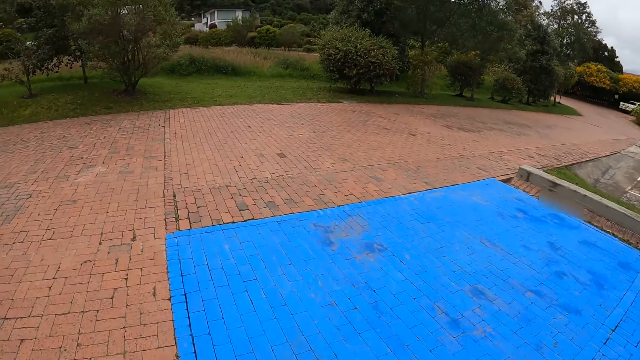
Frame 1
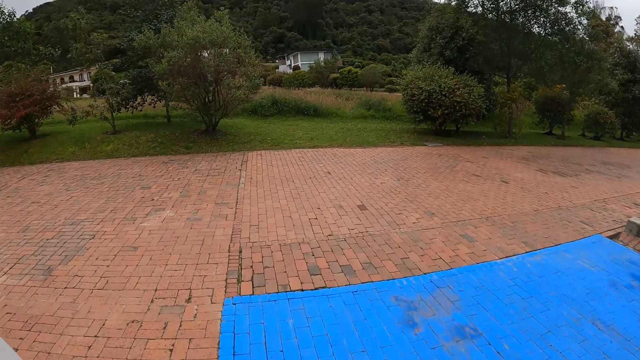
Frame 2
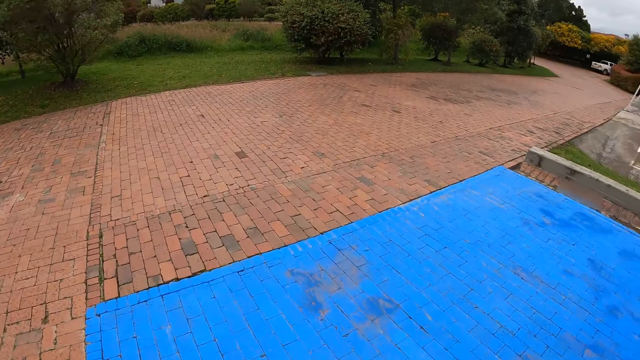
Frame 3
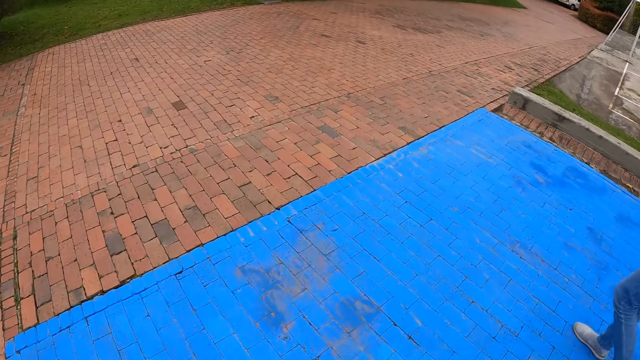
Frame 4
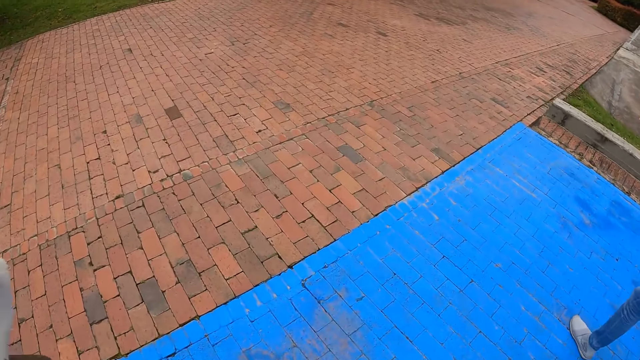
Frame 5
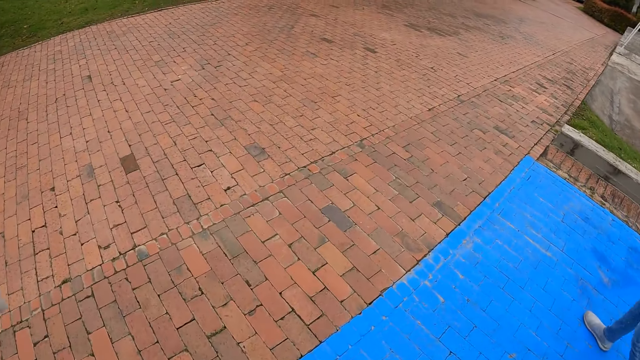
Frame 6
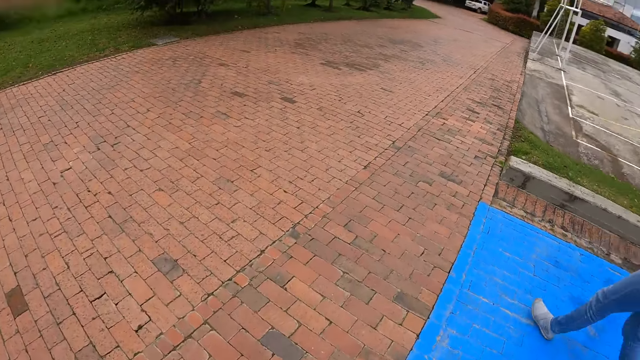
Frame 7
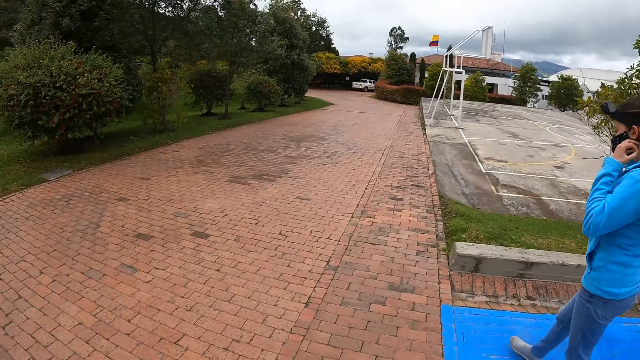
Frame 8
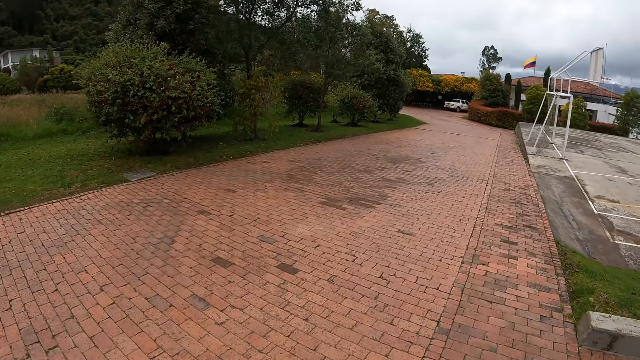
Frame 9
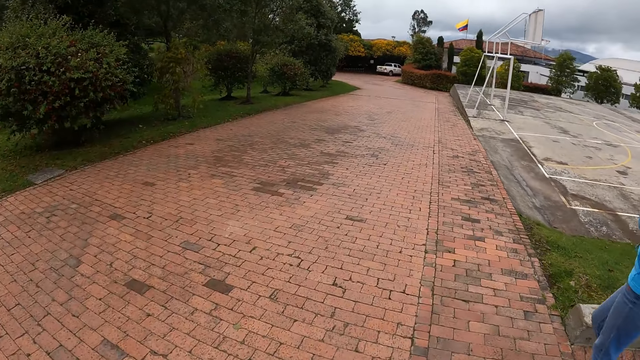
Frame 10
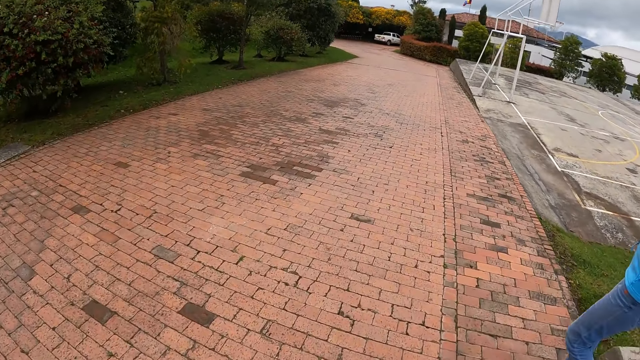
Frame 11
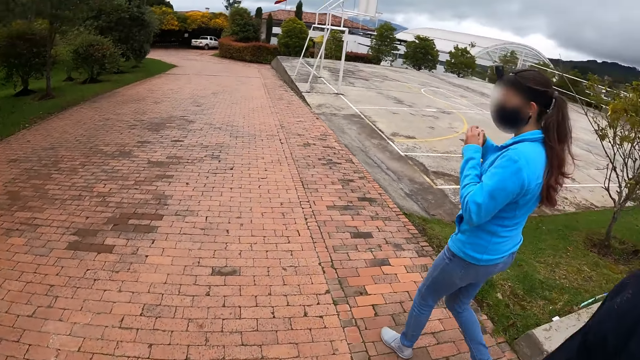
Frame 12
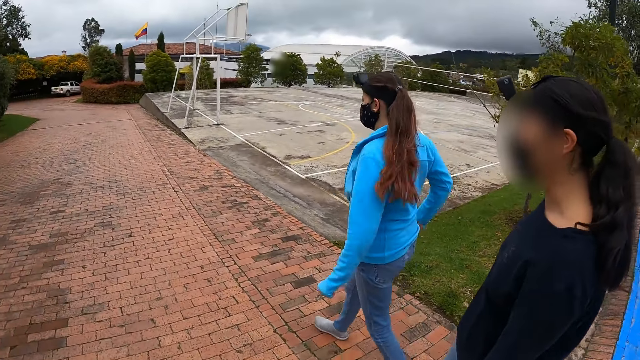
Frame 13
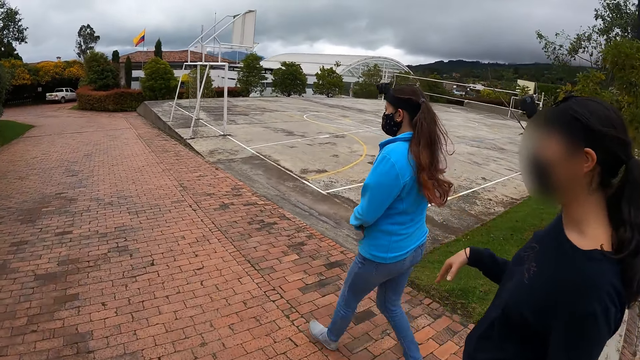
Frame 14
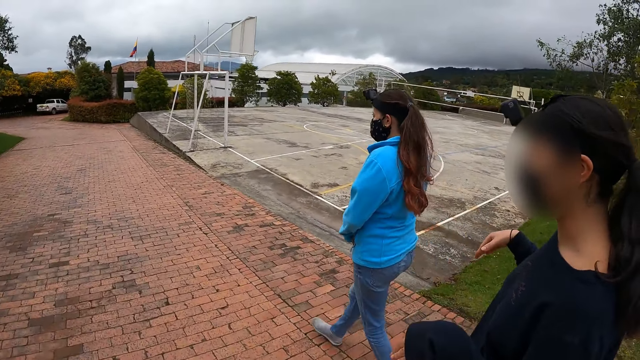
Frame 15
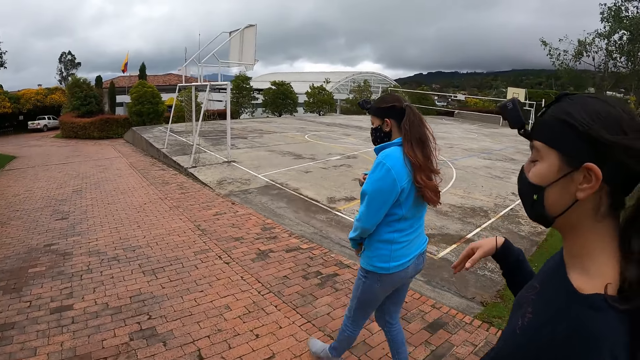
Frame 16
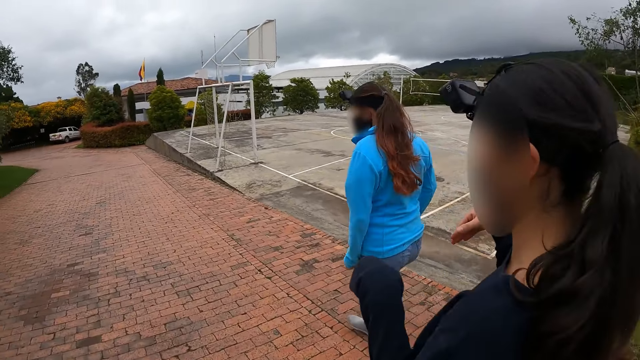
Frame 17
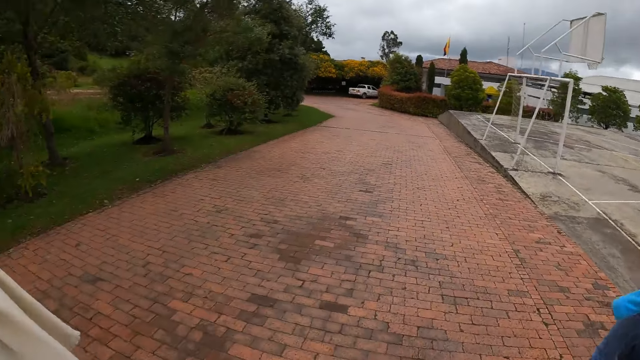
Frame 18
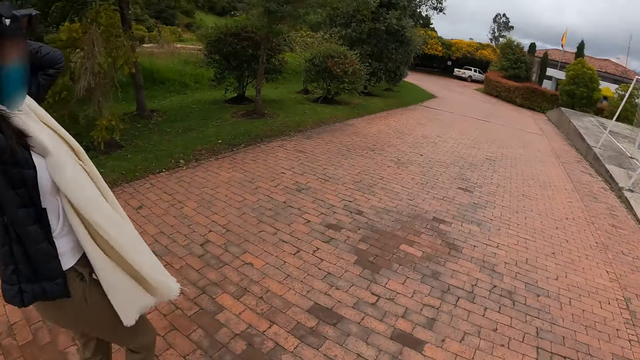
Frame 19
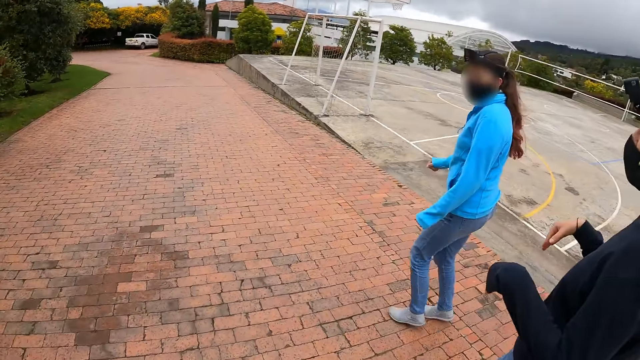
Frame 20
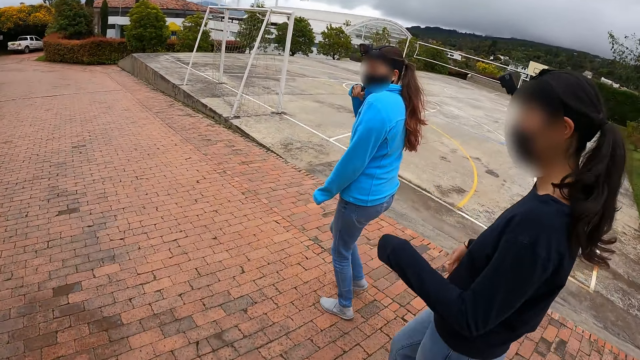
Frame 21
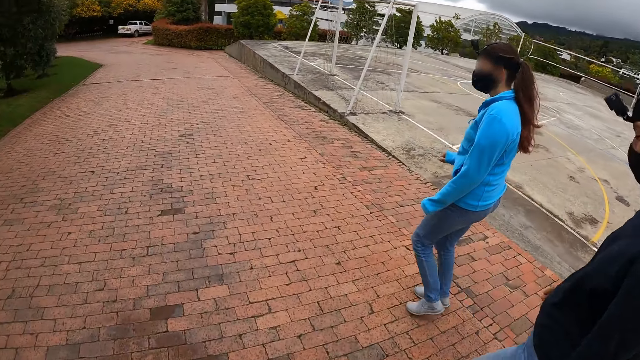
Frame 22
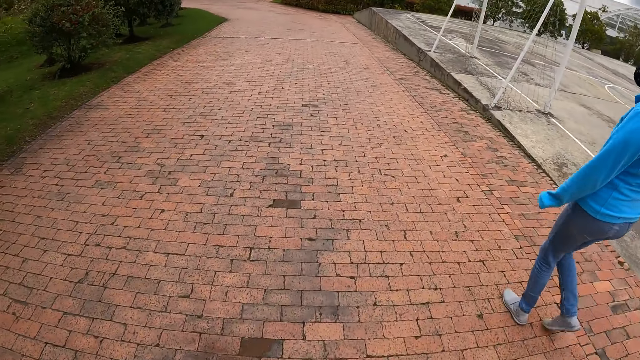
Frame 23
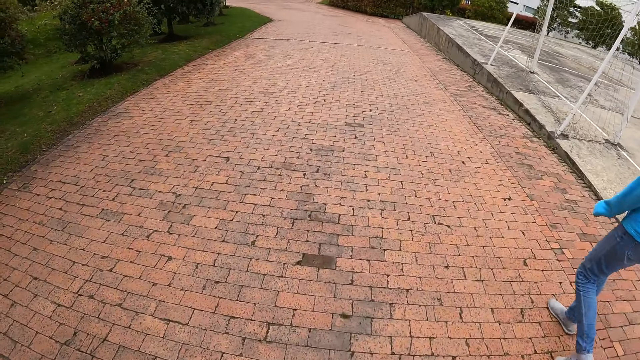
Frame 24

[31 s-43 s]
The camera wearer walks along a road with a woman, another woman and a third woman. The third woman interacts with the second woman, the first woman and the camera wearer.

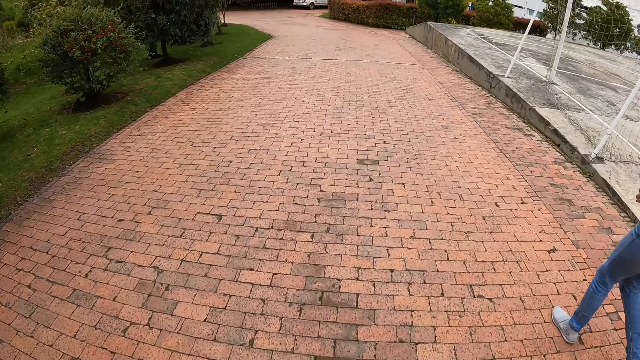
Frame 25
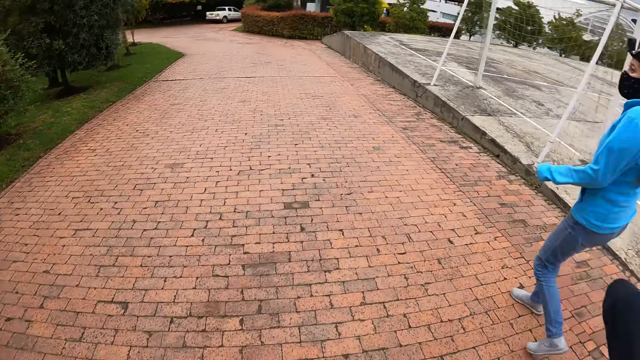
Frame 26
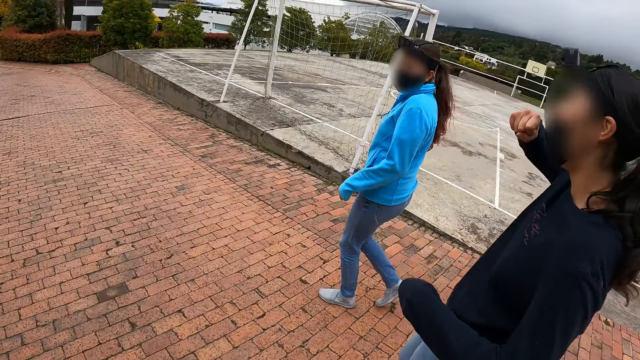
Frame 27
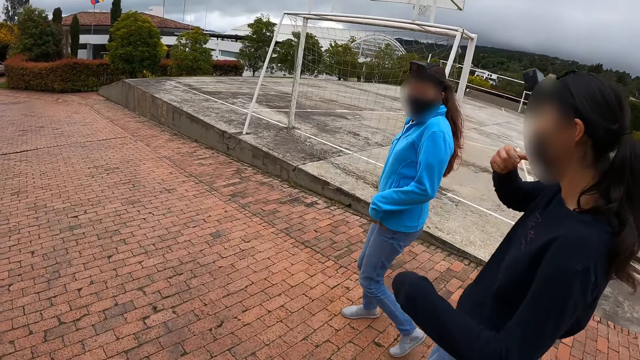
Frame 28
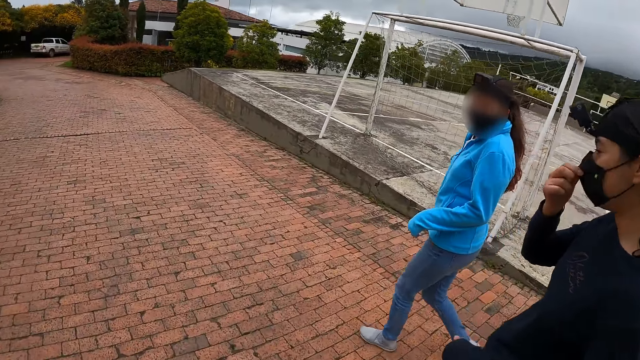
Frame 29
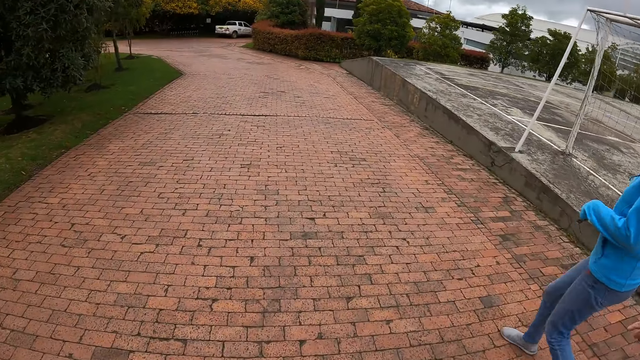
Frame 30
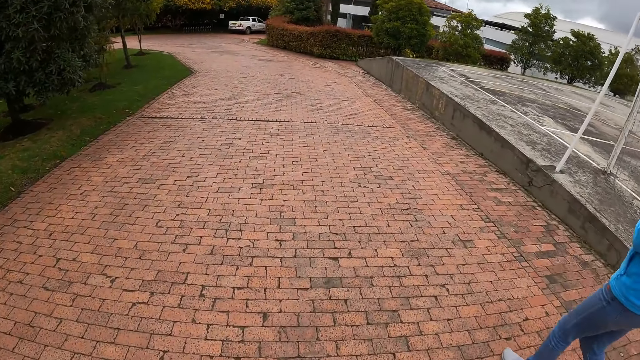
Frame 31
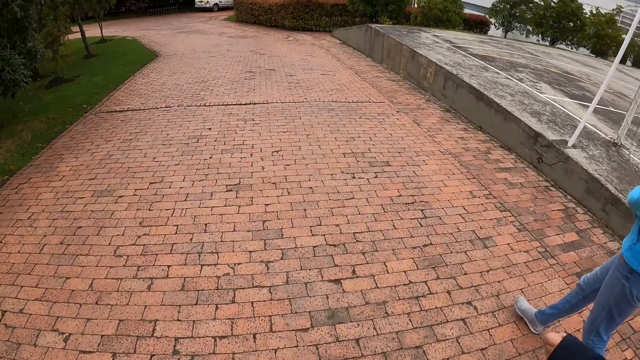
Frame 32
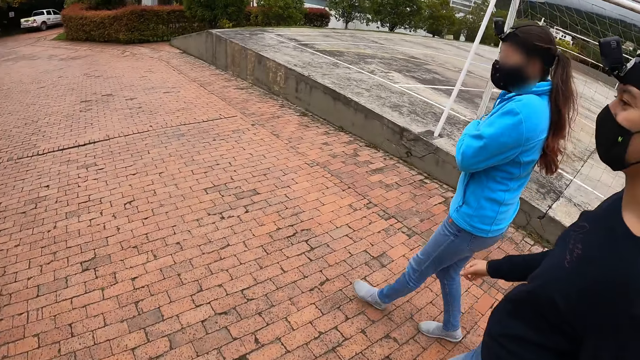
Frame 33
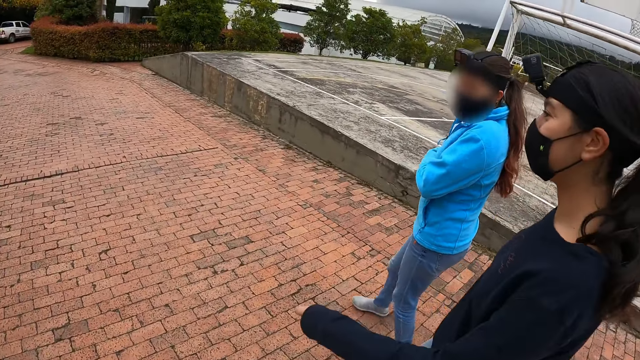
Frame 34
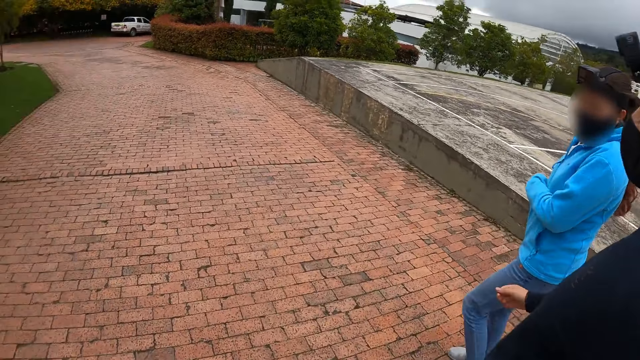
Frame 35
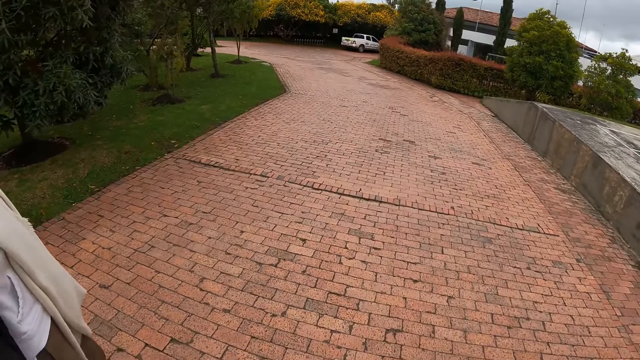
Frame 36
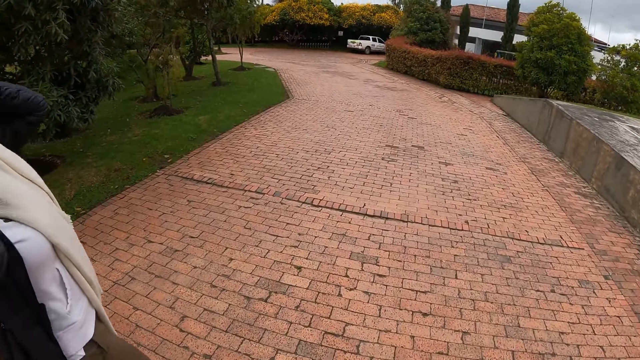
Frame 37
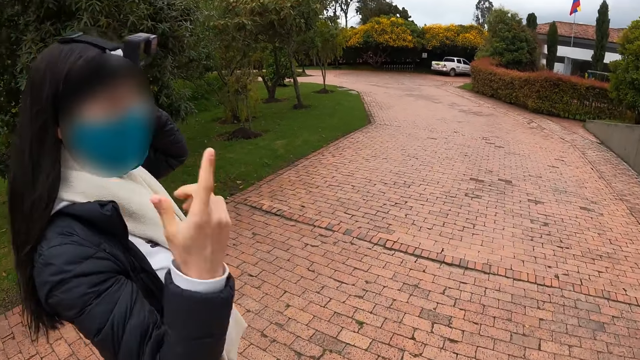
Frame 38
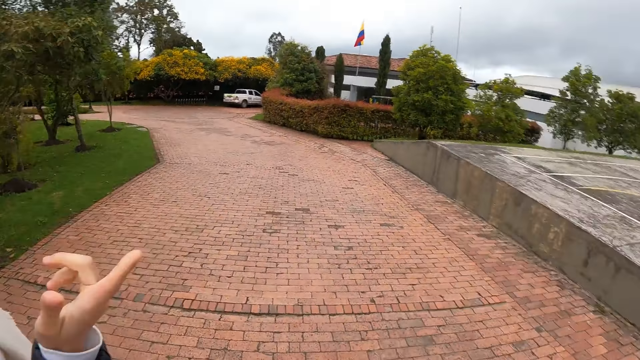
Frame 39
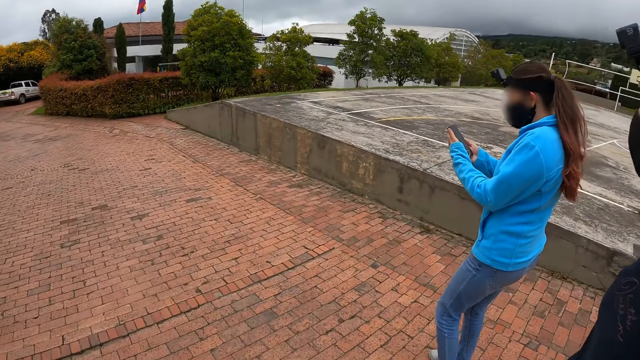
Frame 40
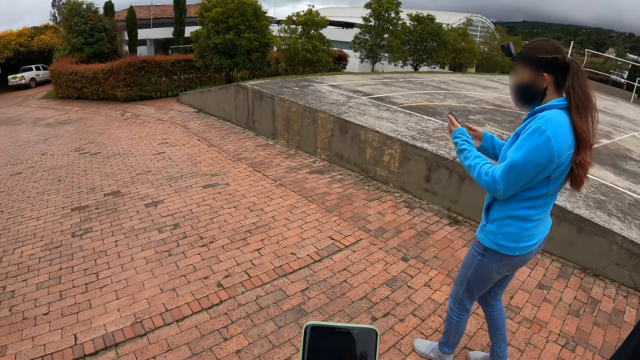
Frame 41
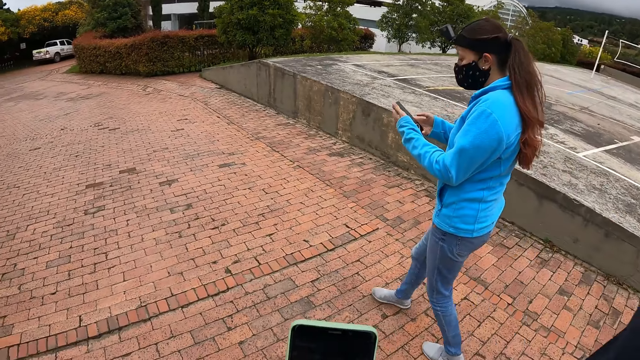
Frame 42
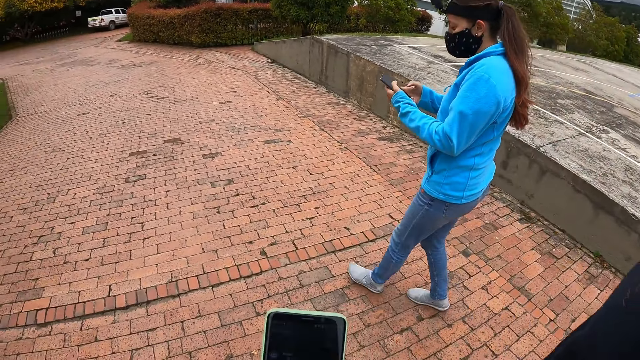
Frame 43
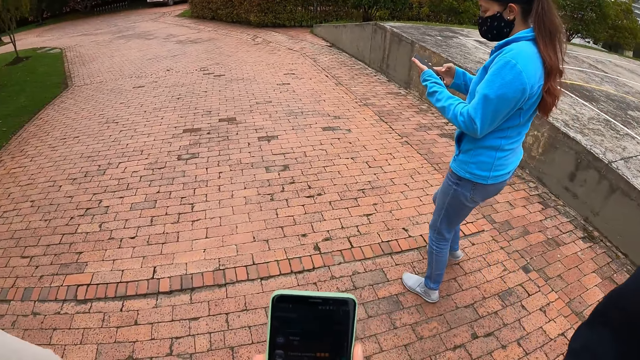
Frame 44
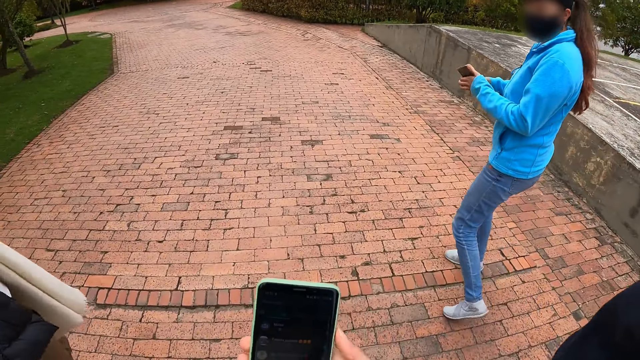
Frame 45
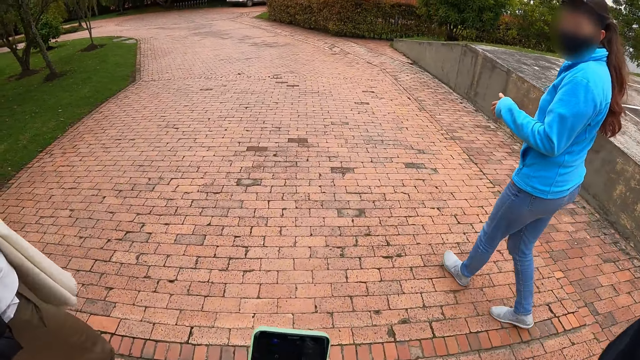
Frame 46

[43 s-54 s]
A girl interacts with another girl. The camera wearer operates the phone. A woman operates a phone with both hands.
